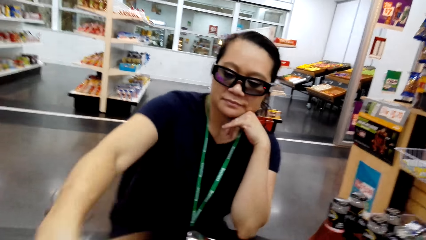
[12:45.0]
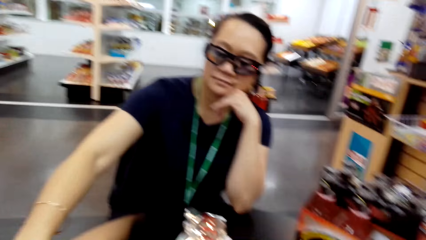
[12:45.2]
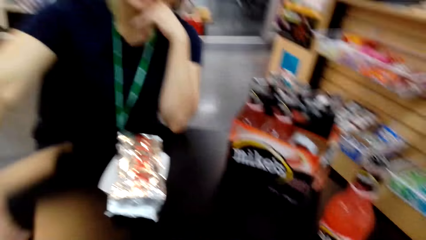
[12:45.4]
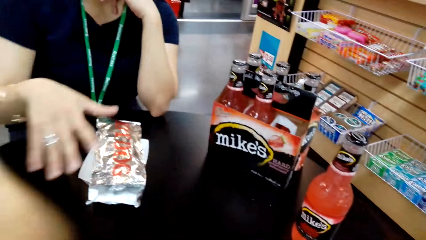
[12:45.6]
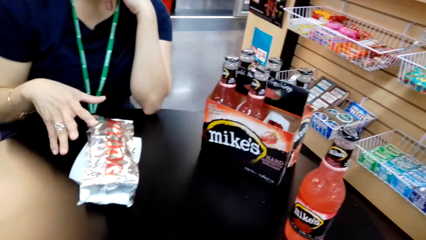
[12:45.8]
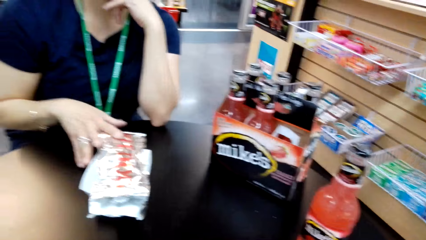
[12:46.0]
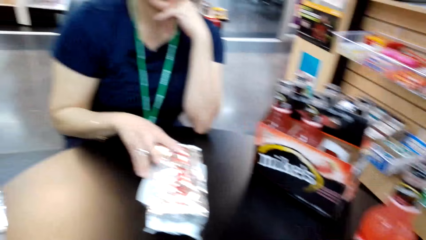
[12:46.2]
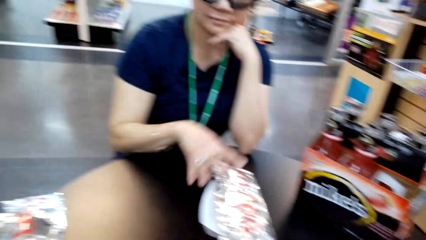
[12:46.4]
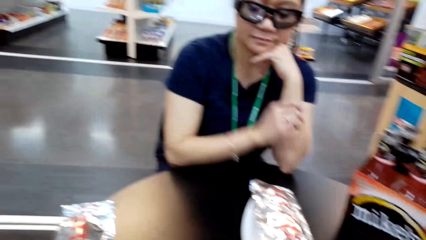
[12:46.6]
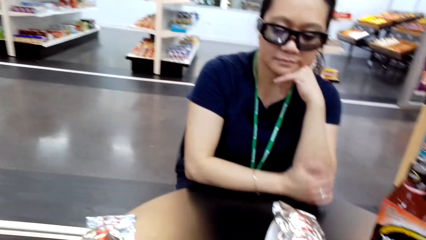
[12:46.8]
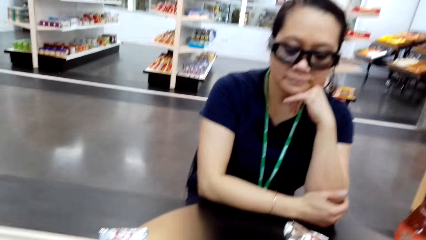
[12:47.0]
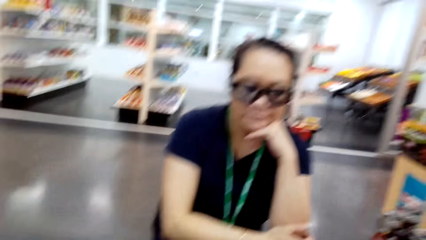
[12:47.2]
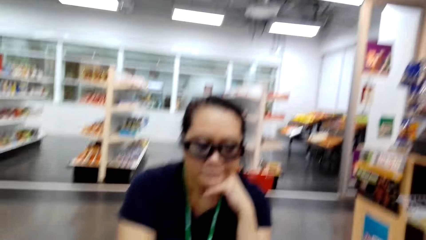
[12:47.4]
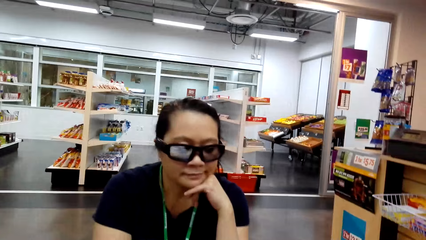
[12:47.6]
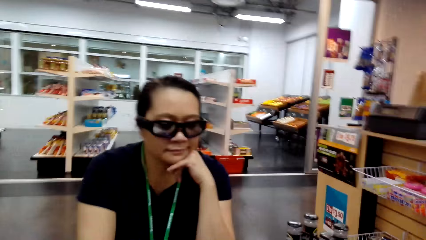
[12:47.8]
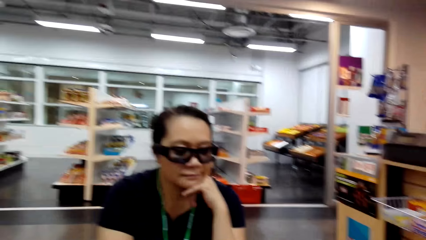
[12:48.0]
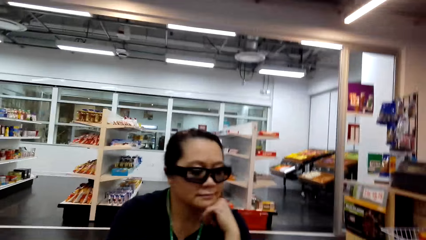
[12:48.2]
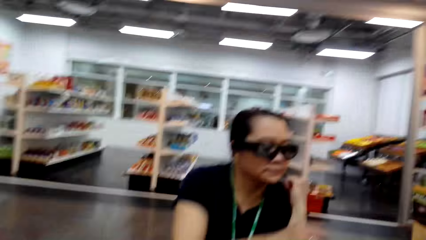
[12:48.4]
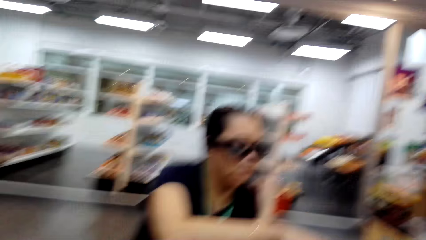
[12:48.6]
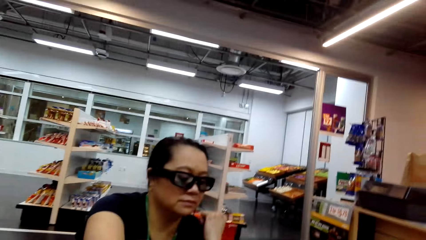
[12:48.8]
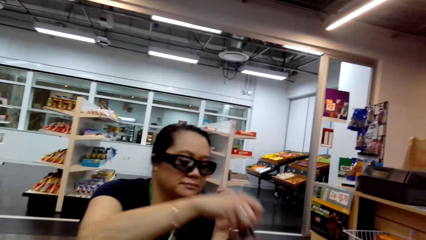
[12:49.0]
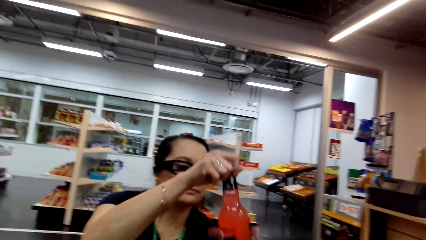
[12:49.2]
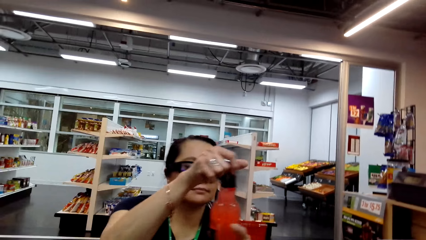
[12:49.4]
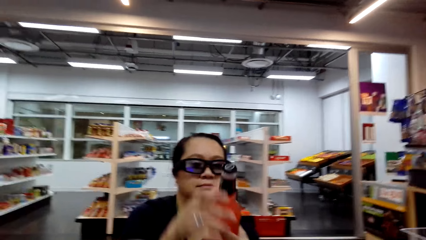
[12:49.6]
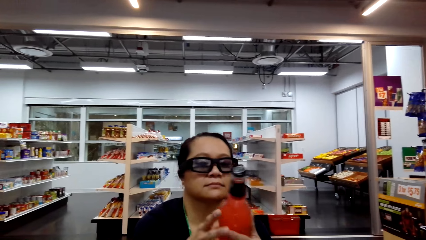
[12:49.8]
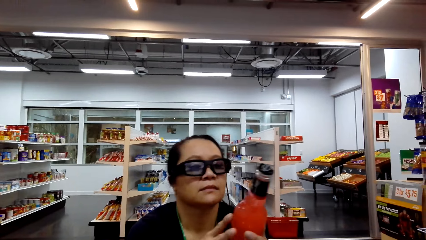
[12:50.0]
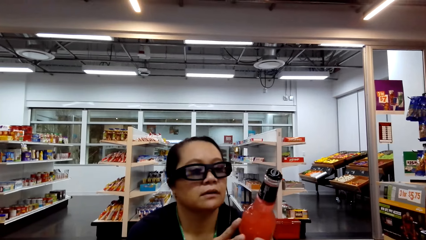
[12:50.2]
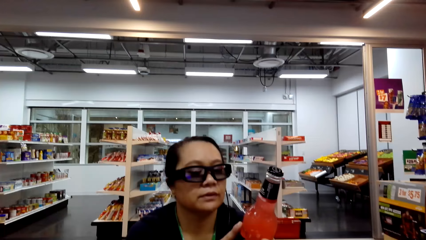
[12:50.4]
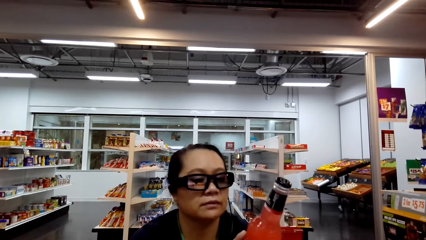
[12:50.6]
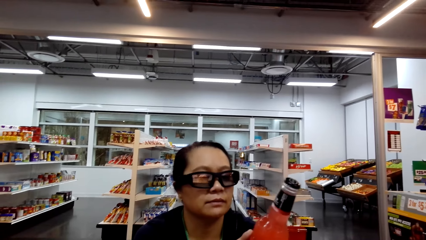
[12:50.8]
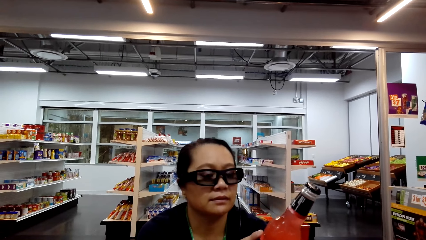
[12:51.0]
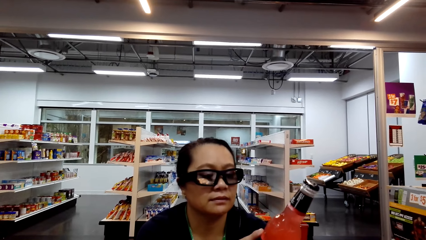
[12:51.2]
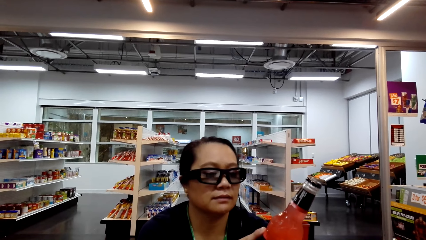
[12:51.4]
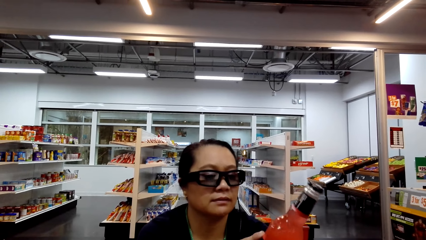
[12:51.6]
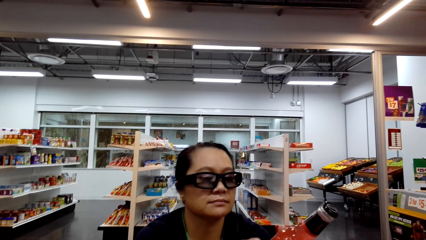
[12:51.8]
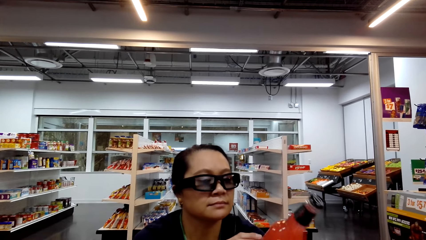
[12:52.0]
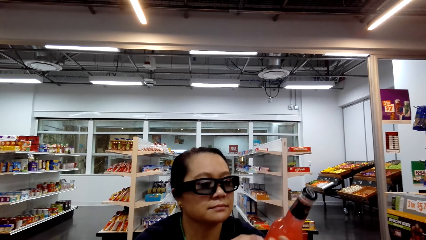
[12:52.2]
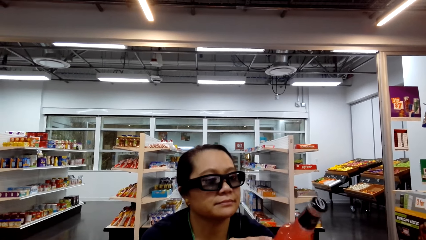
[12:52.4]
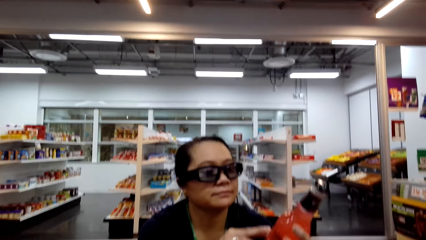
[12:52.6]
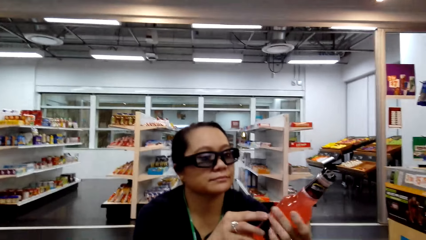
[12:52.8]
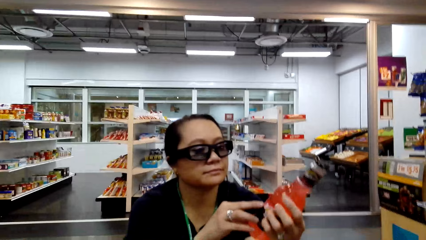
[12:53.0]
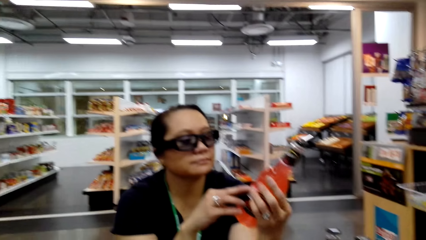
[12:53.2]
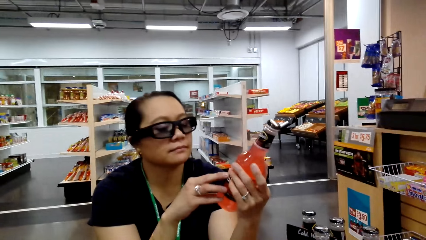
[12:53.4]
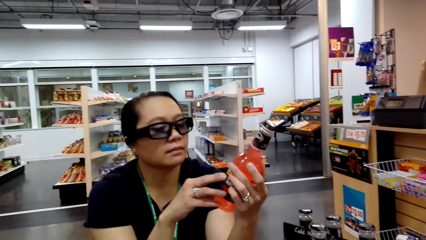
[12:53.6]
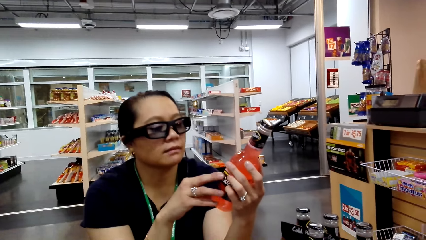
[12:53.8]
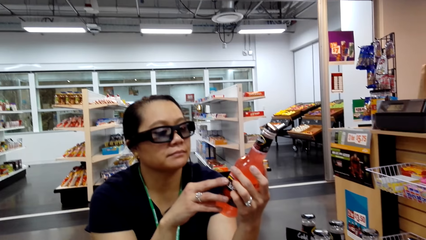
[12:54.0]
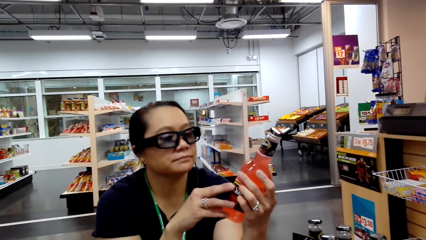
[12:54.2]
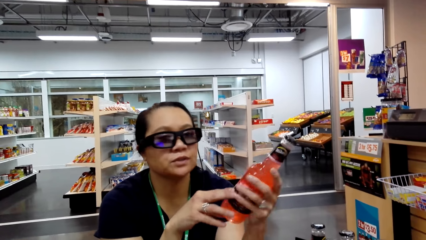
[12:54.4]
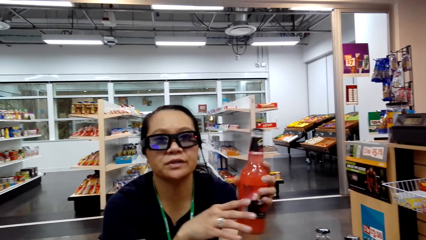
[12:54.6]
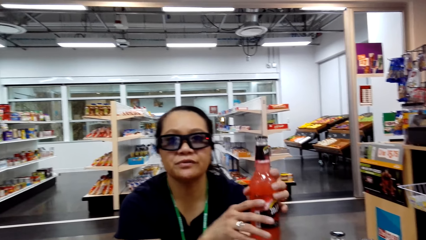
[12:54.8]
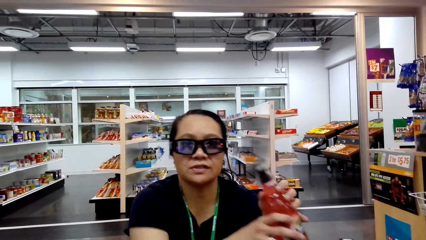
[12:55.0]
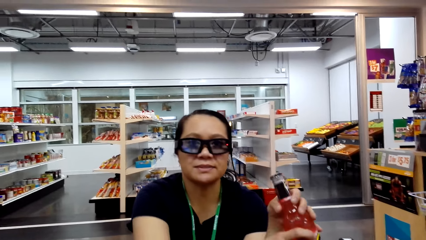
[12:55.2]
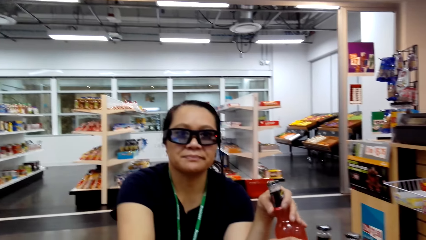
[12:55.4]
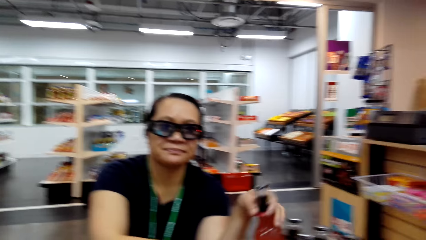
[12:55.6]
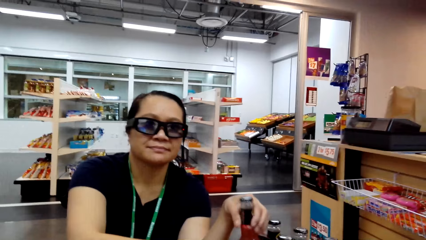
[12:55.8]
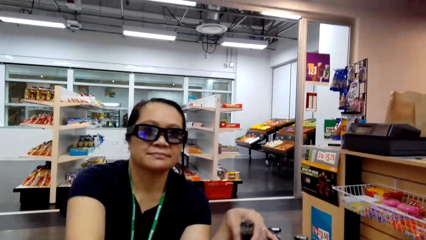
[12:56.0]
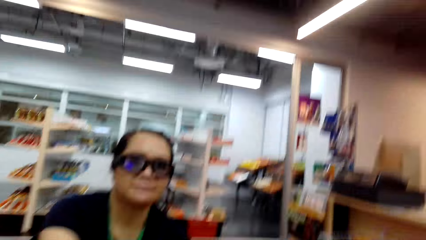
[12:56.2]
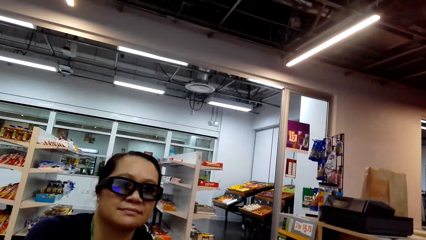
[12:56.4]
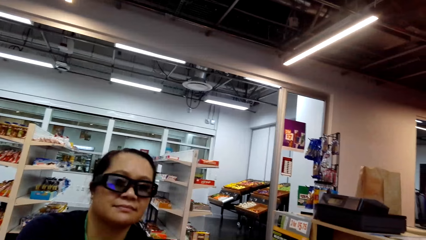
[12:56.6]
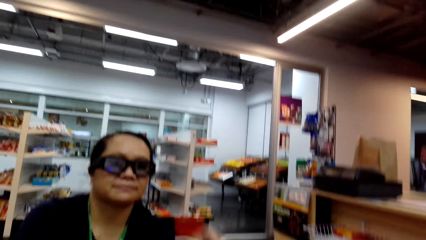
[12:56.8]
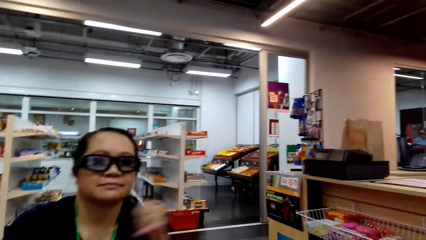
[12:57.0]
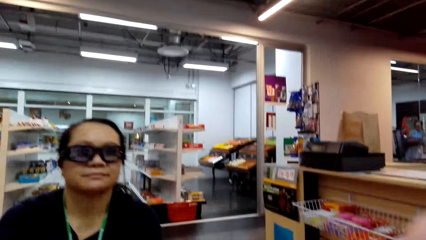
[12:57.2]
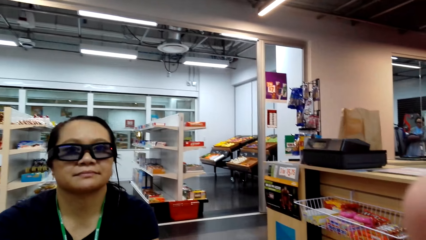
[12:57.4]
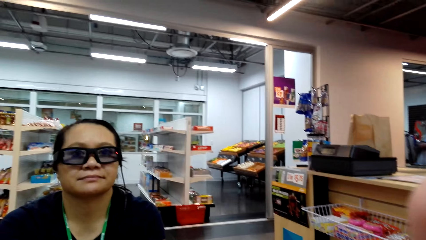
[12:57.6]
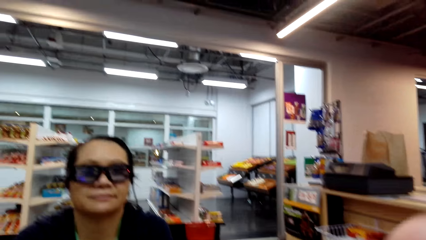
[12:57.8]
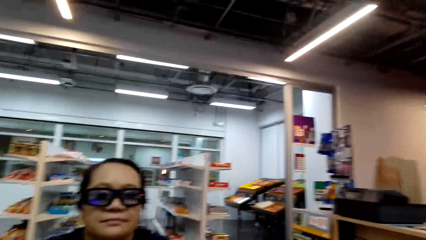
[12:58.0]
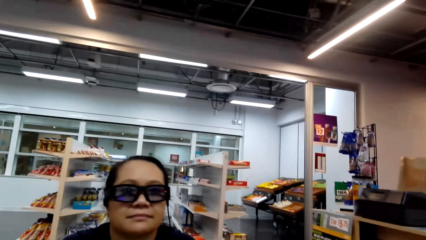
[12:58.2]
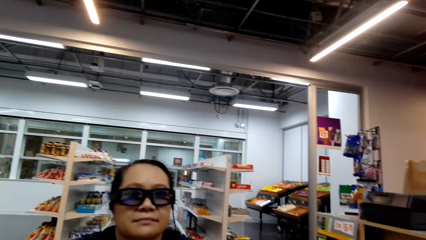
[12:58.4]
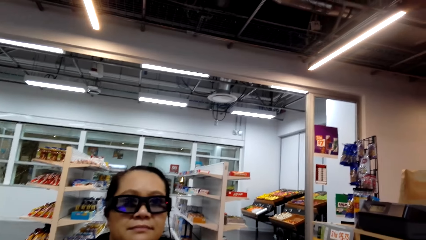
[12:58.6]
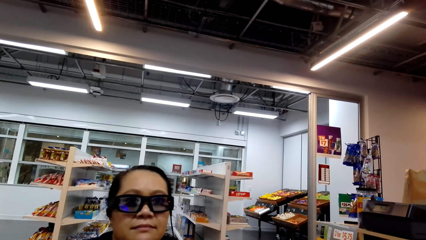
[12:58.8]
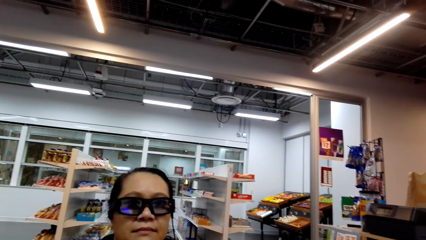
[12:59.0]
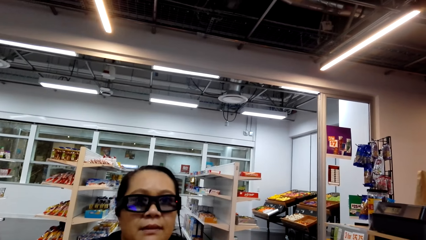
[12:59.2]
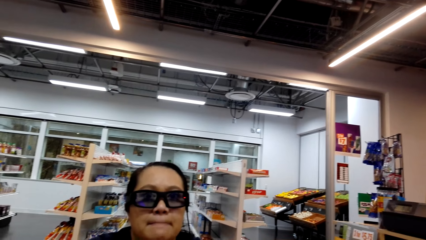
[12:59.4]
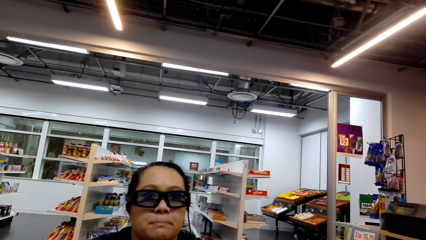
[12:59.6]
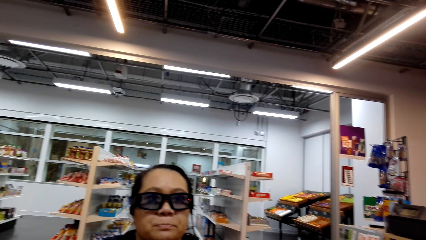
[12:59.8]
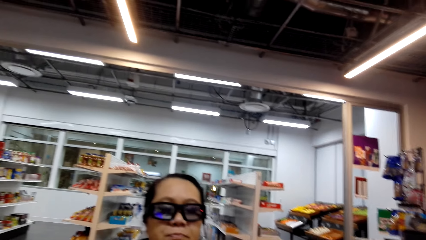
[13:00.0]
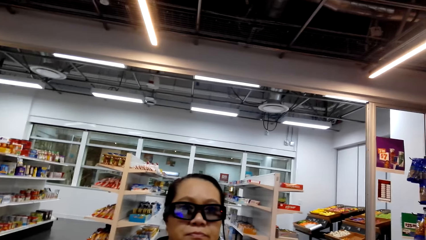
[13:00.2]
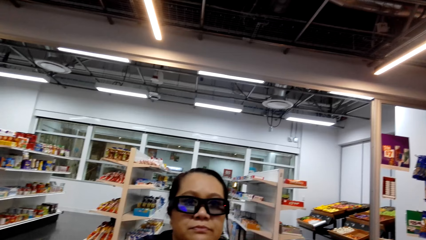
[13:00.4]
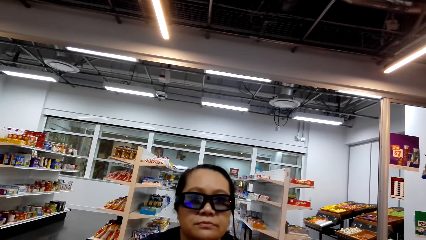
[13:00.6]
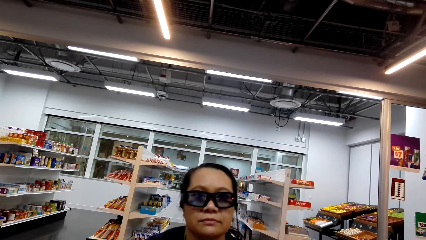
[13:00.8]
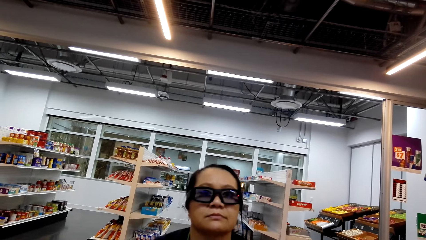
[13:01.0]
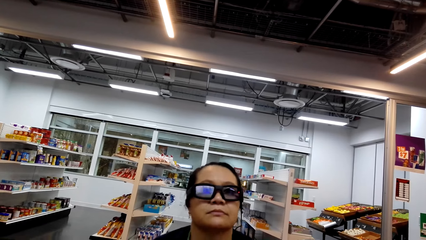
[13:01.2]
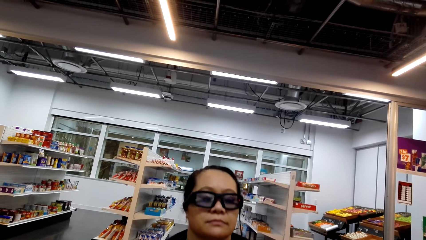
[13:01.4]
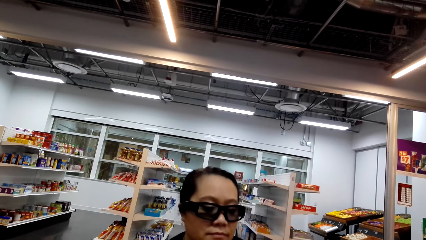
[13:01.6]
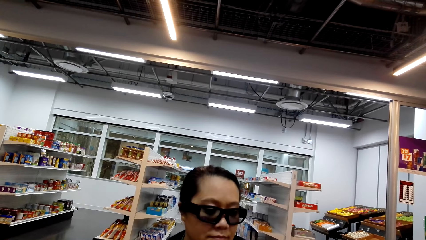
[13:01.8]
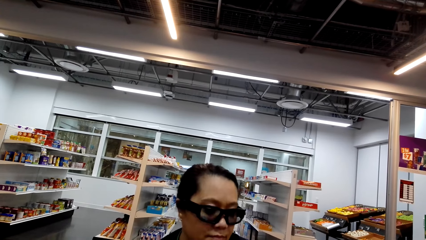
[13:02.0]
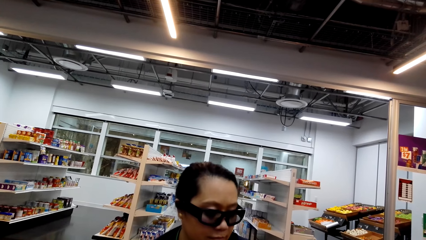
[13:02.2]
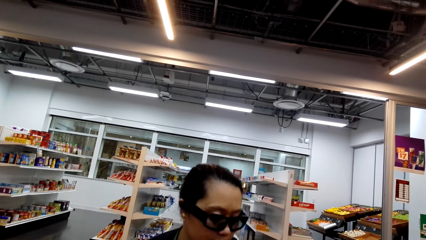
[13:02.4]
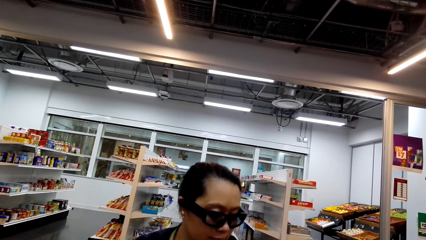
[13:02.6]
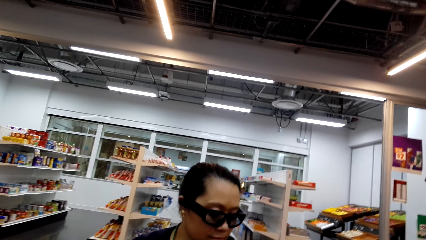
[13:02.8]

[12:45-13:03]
The camera wearer talks to a woman. The woman looks at the hot dogs on the table. She touches the foil of something with her right hand. She picks up the beer with her right hand. She looks at the beer. She looks at the beer again. She talks. She talks to the camera wearer. The camera wearer talks to the woman.
